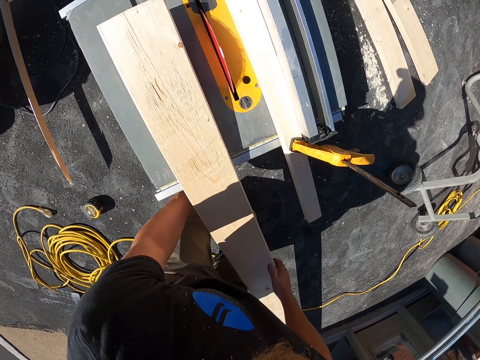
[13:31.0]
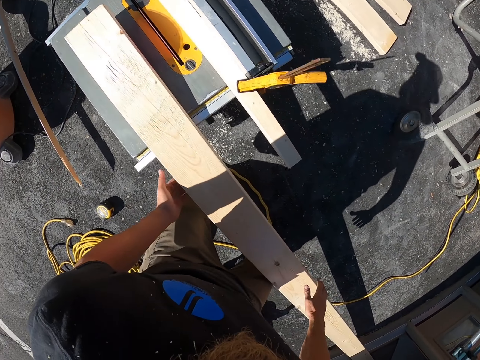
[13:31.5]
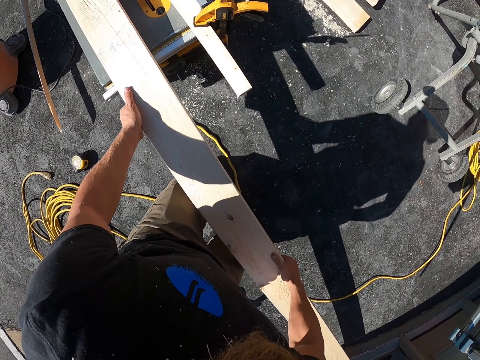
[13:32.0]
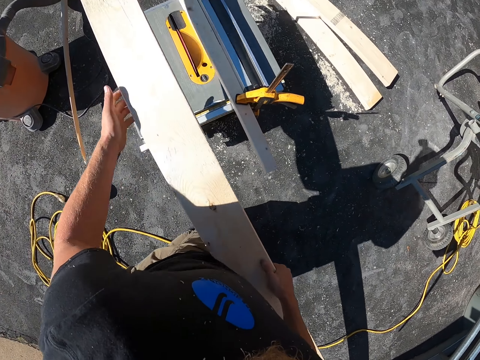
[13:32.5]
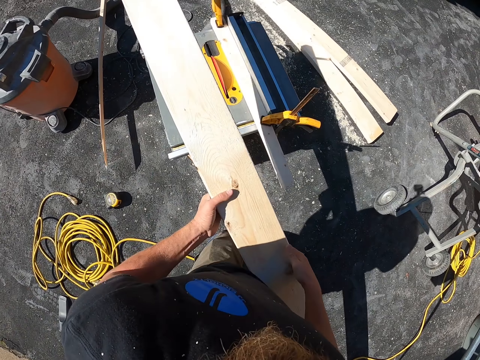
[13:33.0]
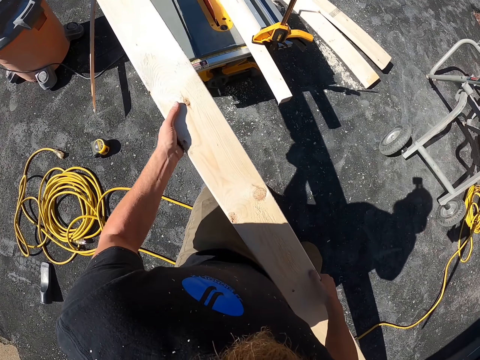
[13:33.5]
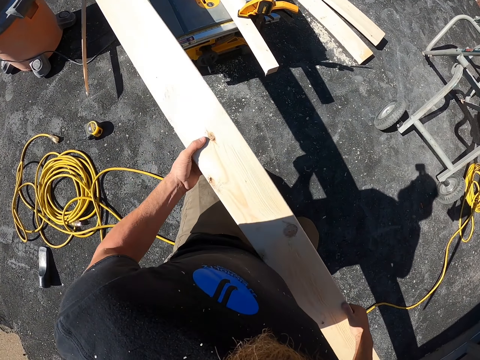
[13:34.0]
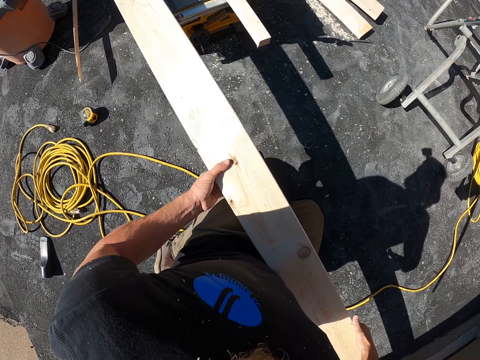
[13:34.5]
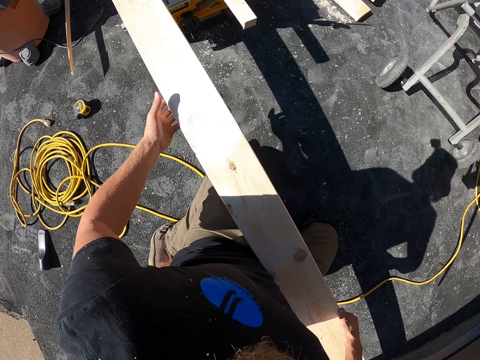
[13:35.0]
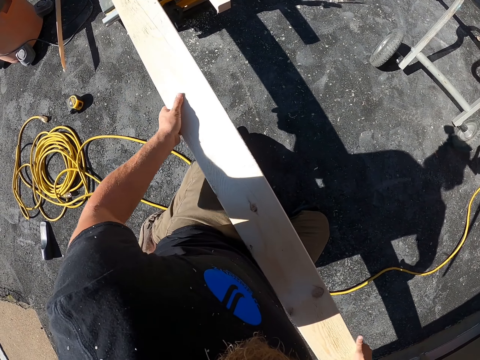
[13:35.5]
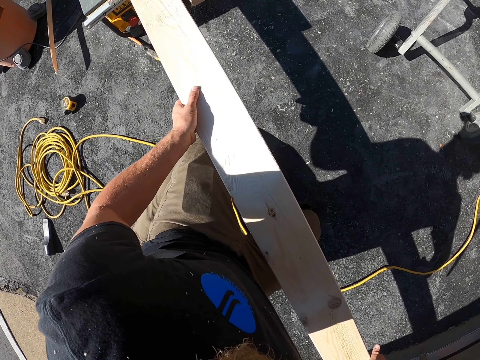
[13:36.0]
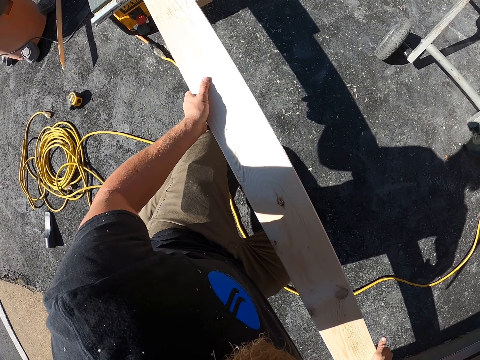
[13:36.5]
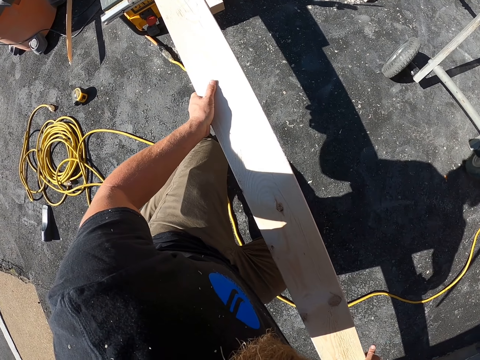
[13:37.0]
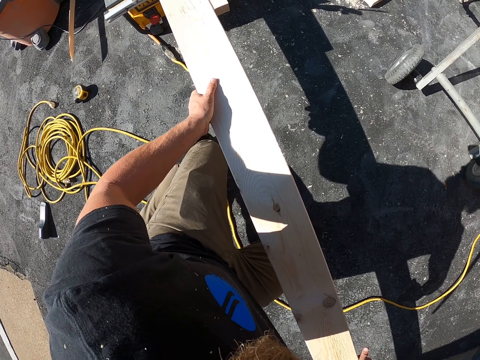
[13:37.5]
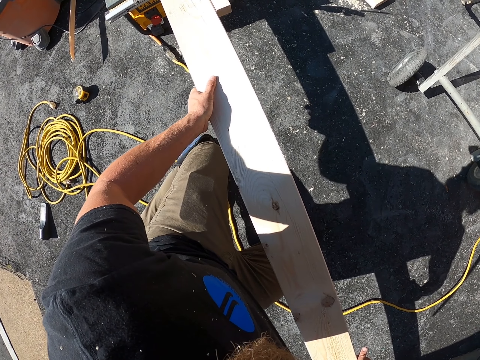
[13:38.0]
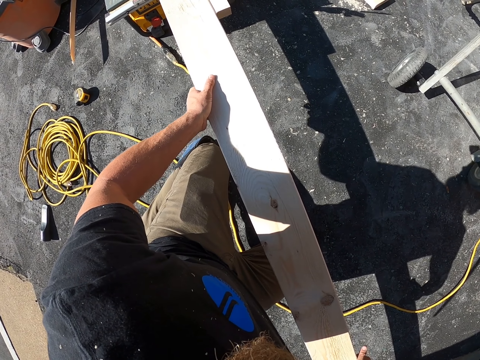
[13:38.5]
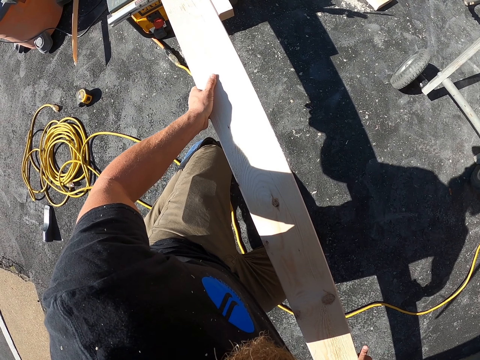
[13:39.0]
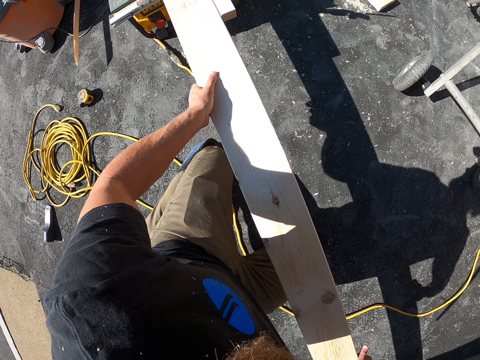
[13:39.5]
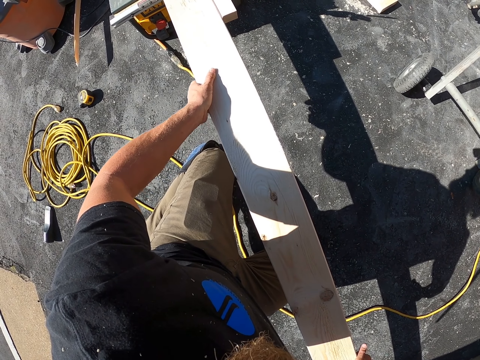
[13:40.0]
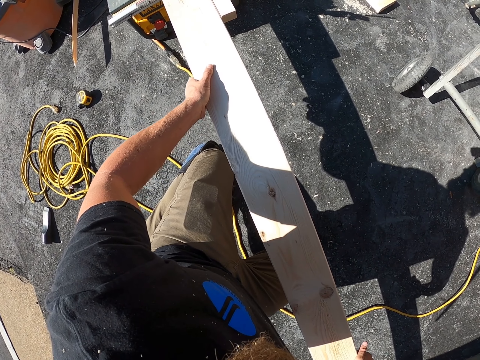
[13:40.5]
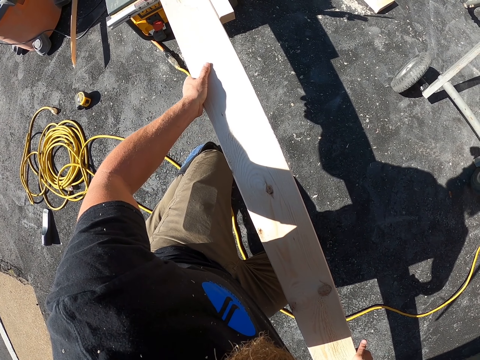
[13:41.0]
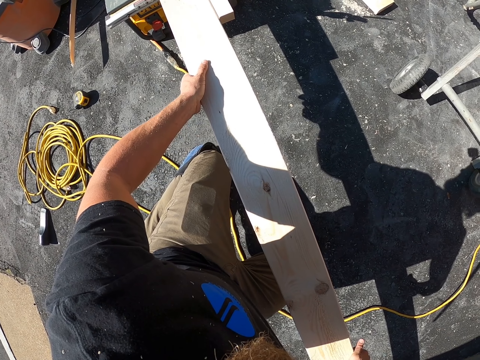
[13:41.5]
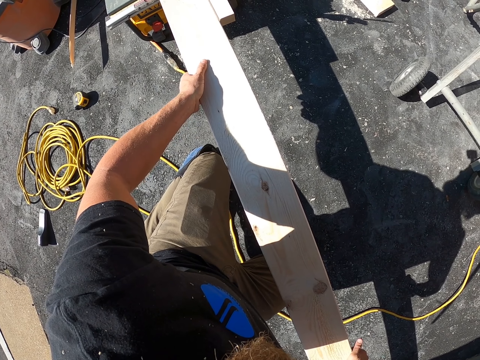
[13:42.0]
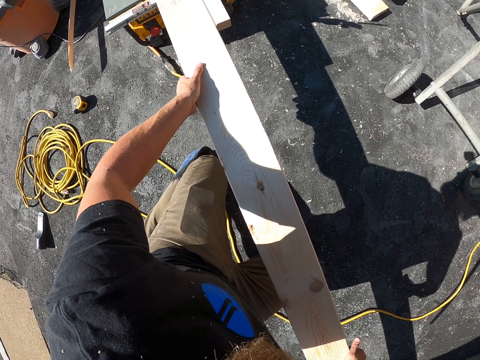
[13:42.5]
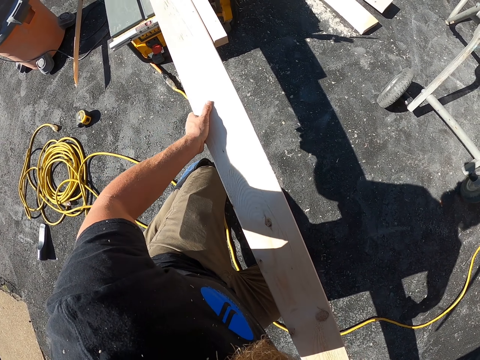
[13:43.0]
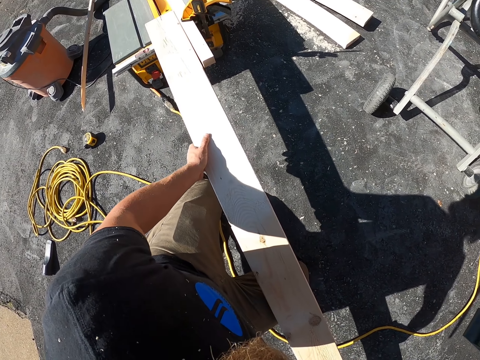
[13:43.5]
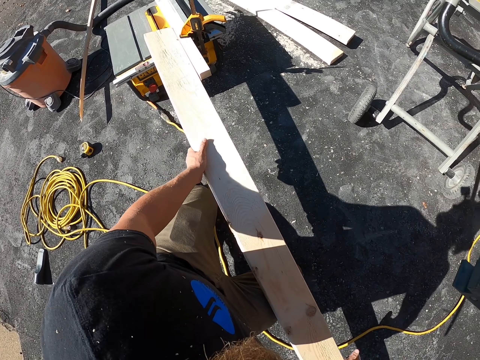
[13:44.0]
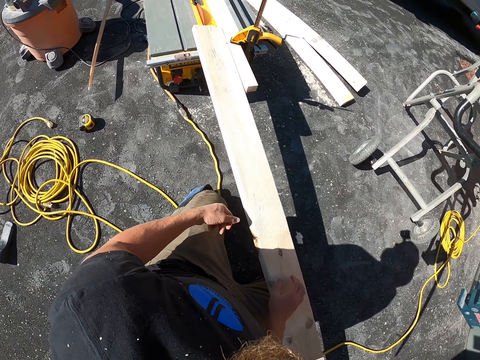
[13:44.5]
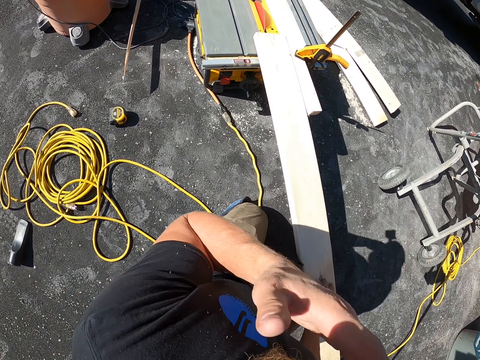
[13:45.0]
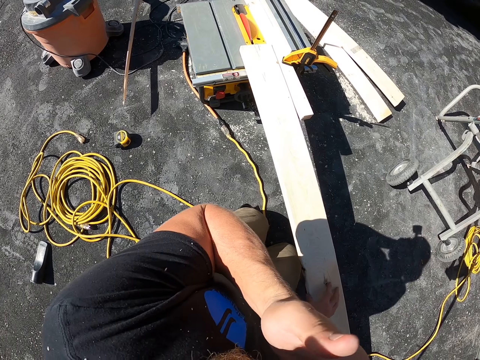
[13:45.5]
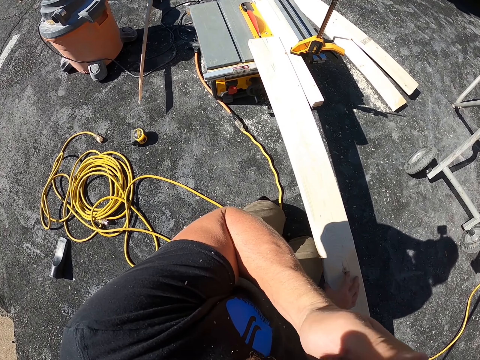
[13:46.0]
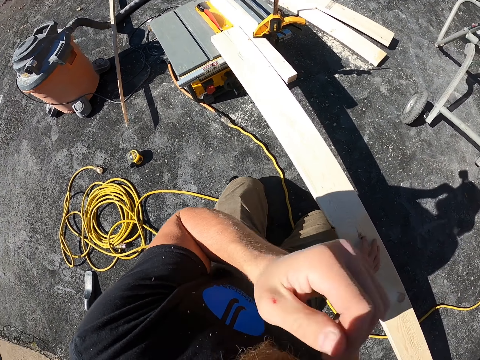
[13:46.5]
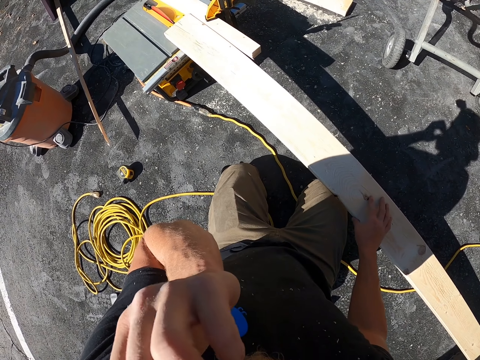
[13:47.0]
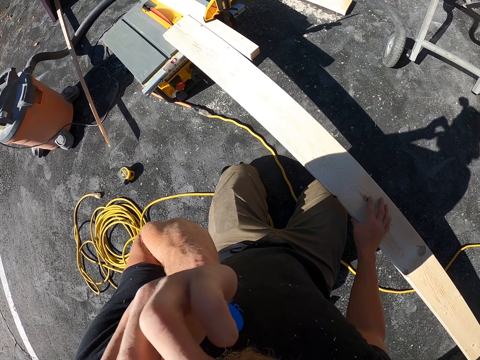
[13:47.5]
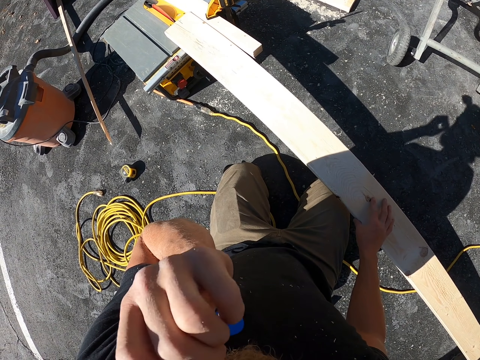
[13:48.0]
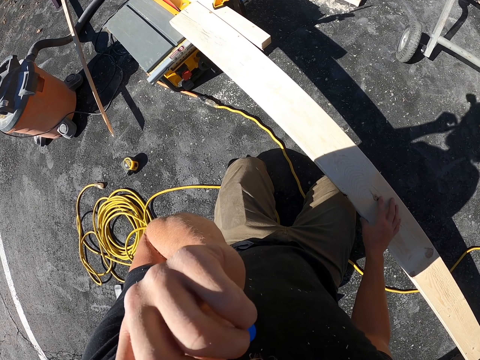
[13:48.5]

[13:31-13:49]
The camera wearer does something with his hand. He lifts the wood with both hands. He holds the wood. He moves the wood. He puts the wood on the cutting machine. He cuts the wood. He moves the wood with his hand. He scratches his face.

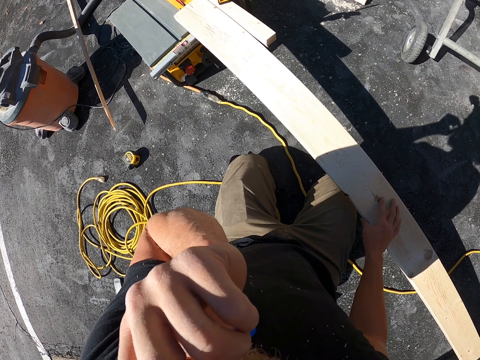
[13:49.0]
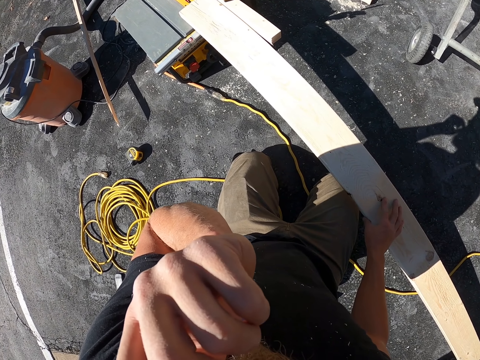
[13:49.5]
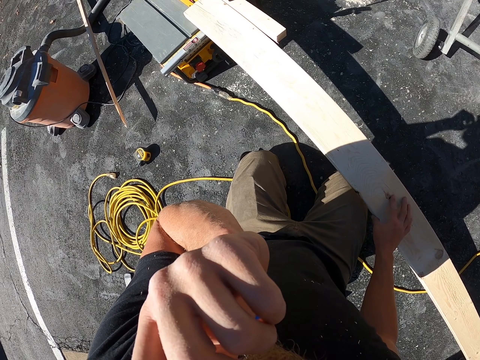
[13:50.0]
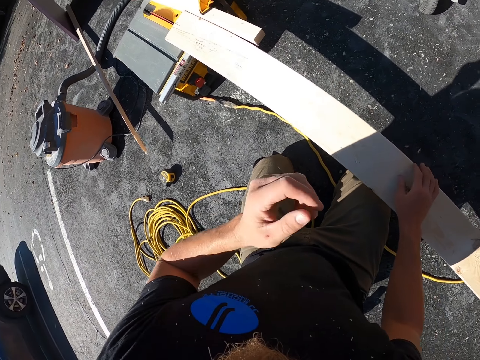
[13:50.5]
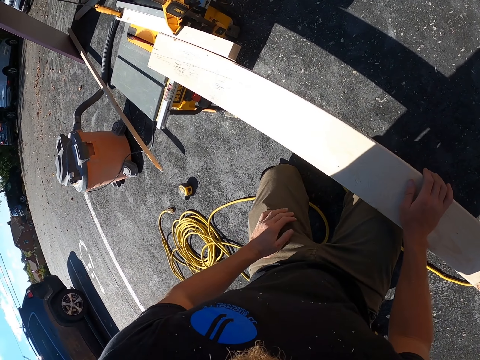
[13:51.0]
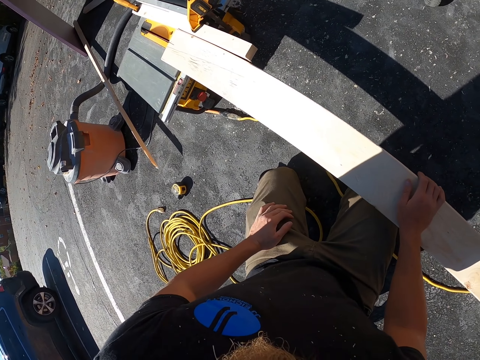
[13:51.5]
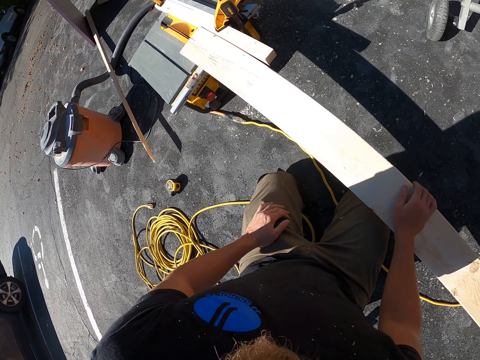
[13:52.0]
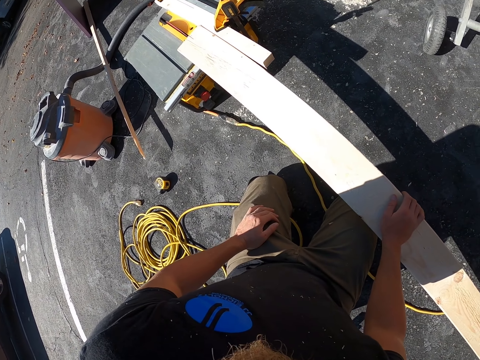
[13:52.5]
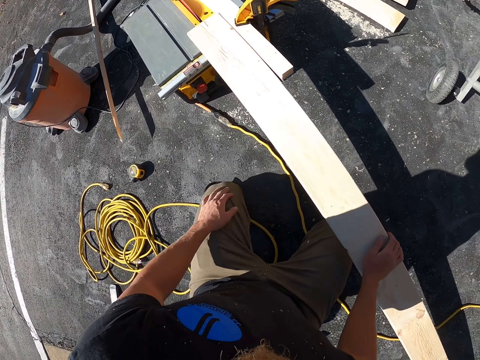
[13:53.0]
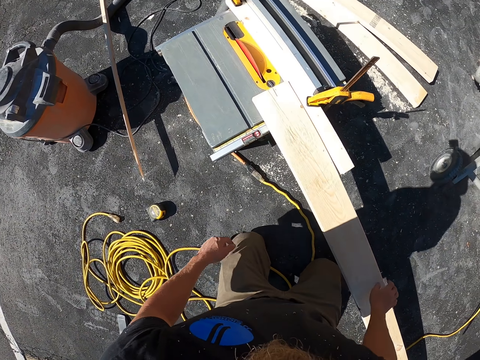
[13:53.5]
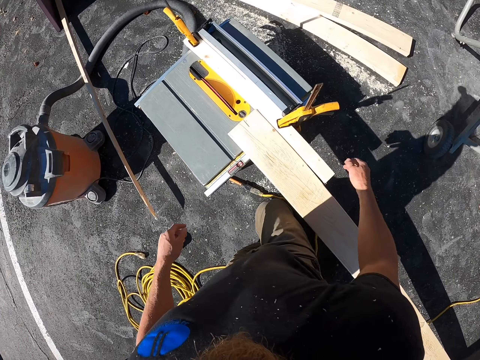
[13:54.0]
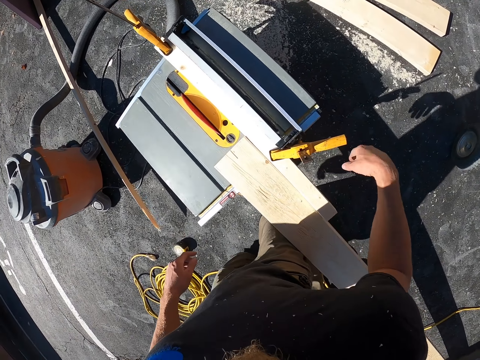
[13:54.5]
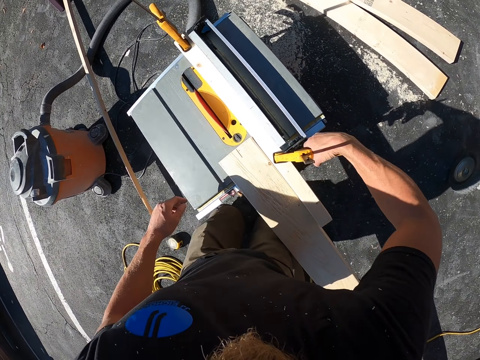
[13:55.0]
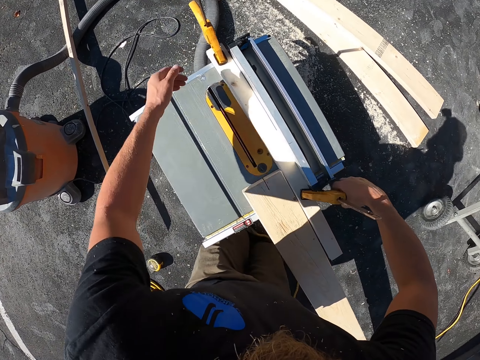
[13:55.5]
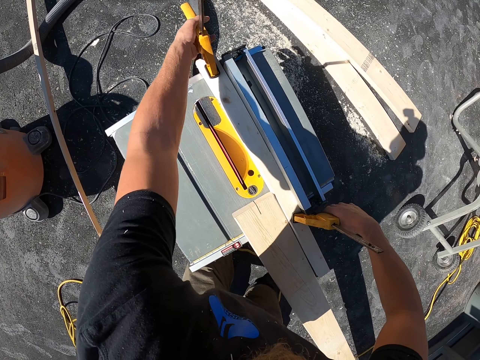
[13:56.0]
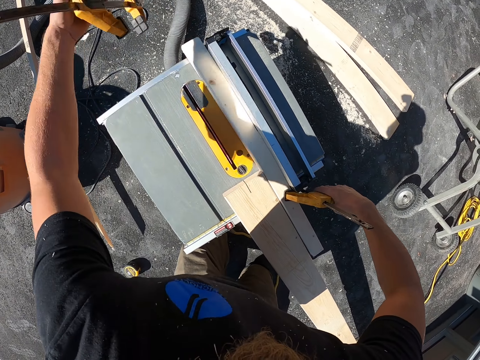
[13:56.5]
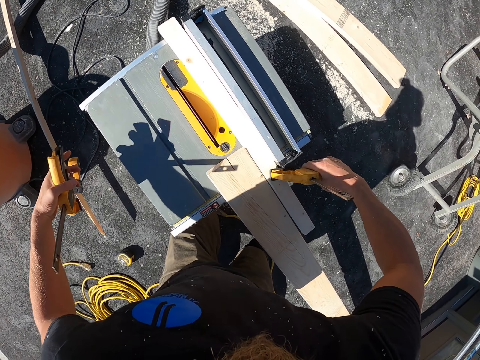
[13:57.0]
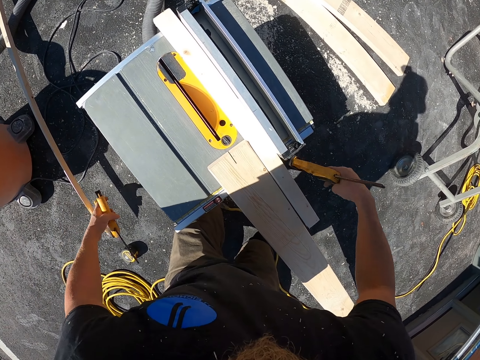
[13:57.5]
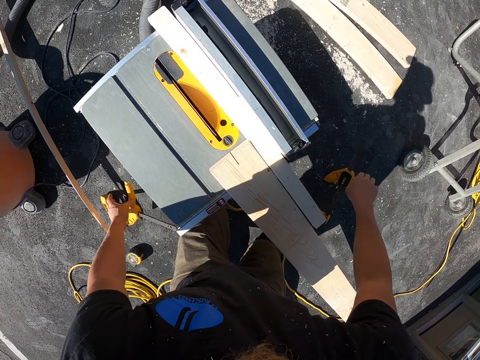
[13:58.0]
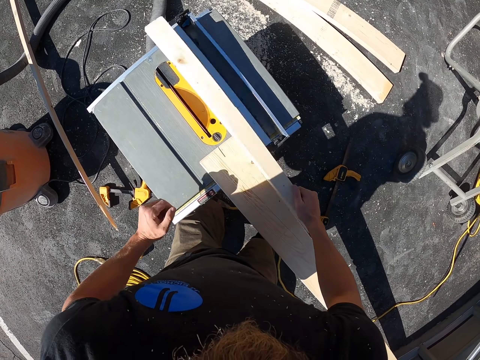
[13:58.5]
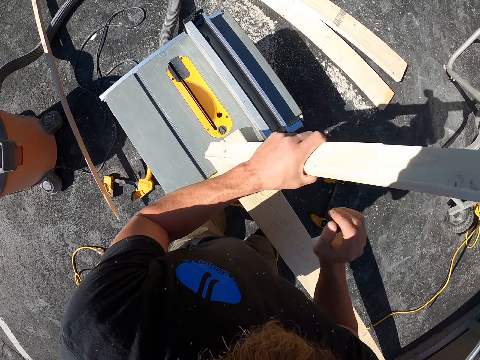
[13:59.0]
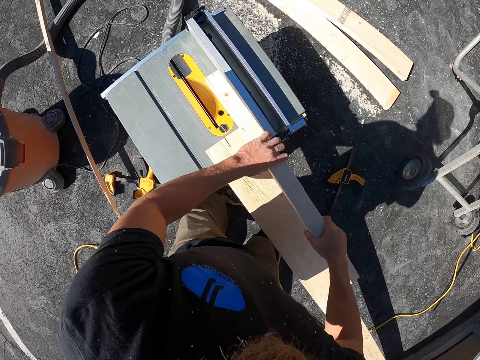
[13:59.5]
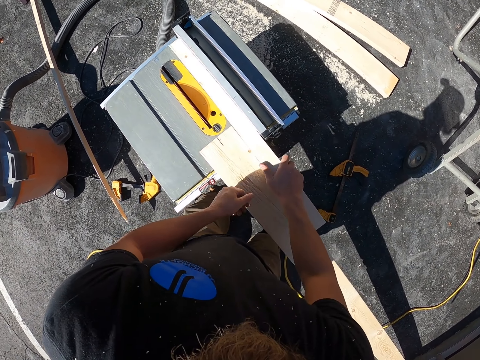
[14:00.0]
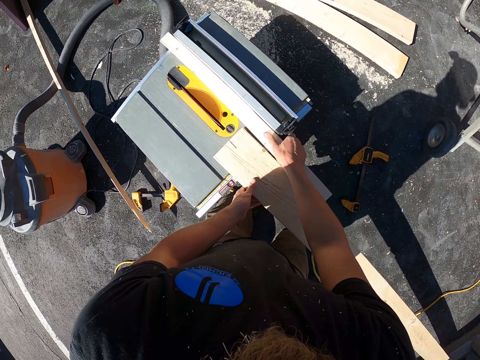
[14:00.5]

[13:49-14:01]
The camera wearer places the hand on the knee. They look at the wood. They hold a metal or wood holder. They pick the metal from the wood cutting machine. They put the wood holder down. They pick the wood from the wood cutting machine. They hold the wood with both hands. They place the wood on the wood cutting machine.
